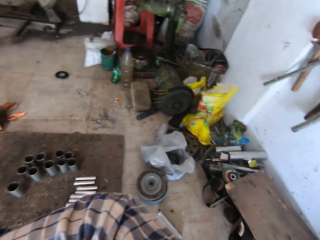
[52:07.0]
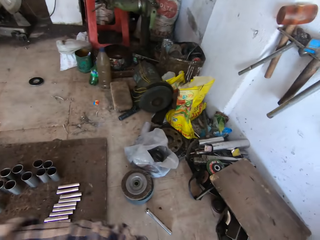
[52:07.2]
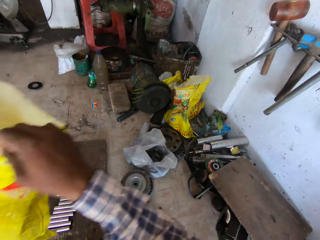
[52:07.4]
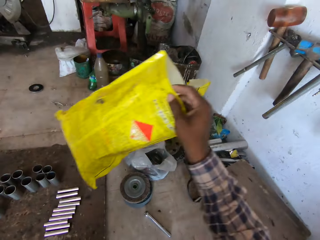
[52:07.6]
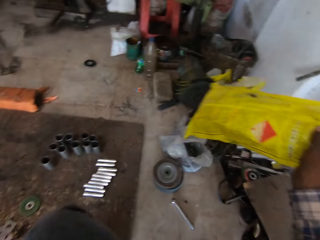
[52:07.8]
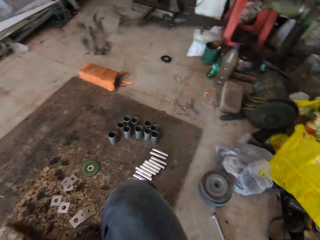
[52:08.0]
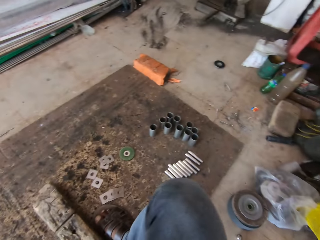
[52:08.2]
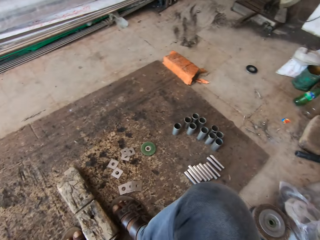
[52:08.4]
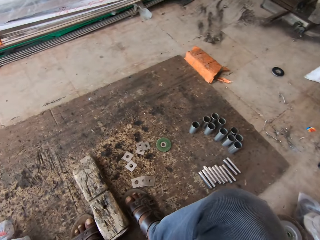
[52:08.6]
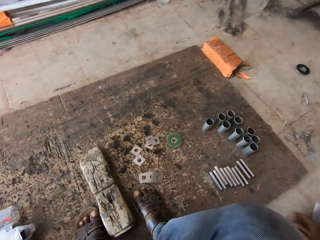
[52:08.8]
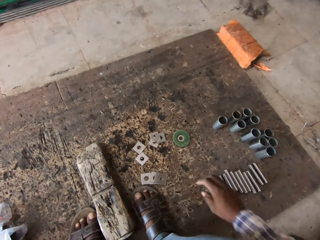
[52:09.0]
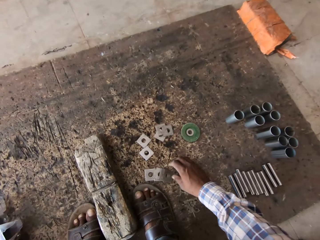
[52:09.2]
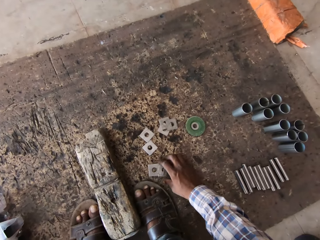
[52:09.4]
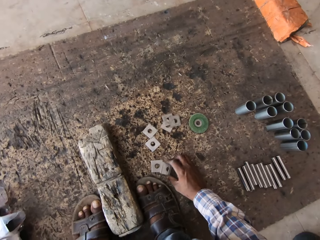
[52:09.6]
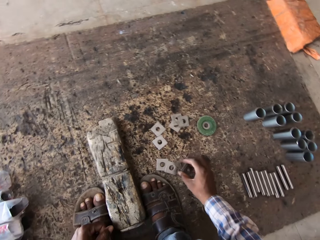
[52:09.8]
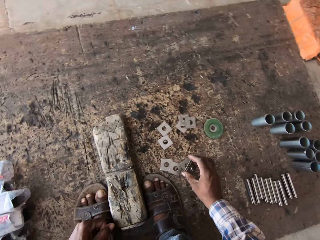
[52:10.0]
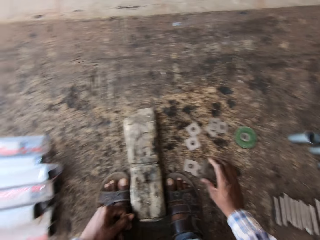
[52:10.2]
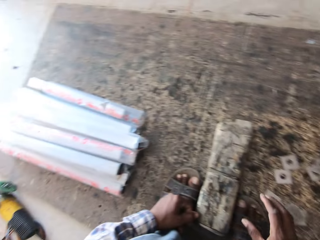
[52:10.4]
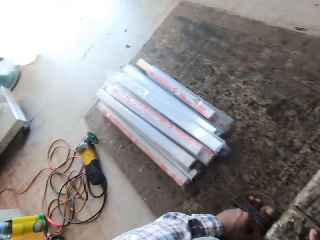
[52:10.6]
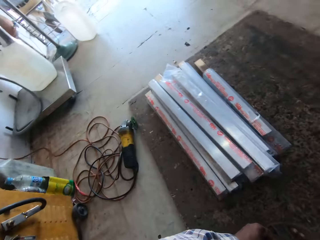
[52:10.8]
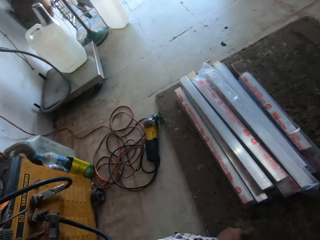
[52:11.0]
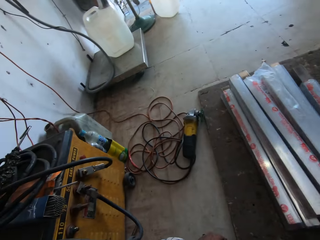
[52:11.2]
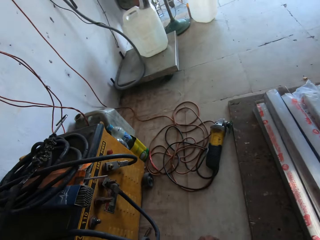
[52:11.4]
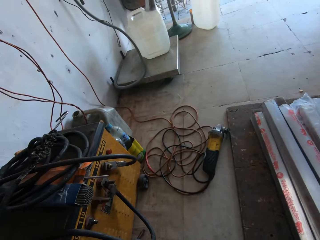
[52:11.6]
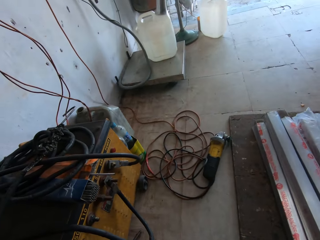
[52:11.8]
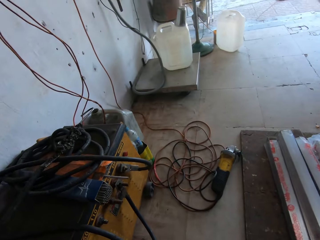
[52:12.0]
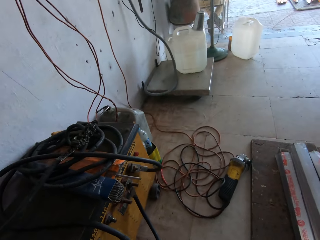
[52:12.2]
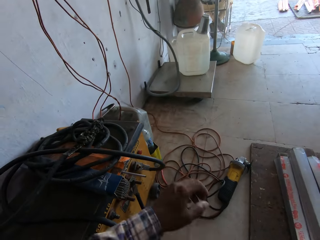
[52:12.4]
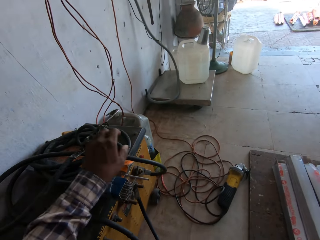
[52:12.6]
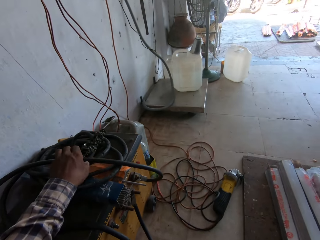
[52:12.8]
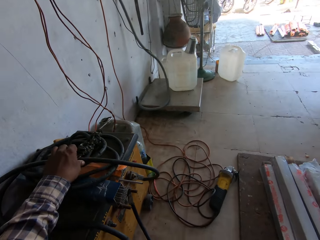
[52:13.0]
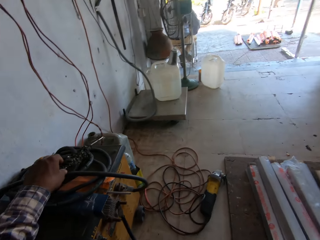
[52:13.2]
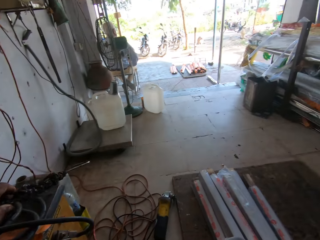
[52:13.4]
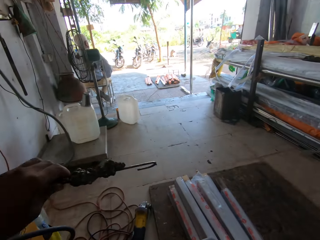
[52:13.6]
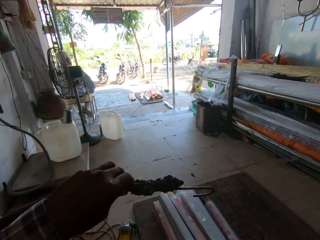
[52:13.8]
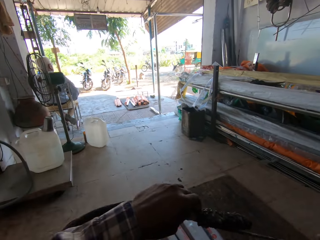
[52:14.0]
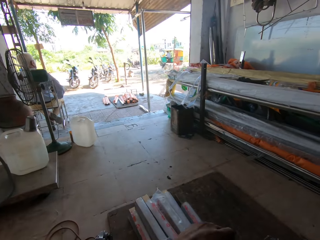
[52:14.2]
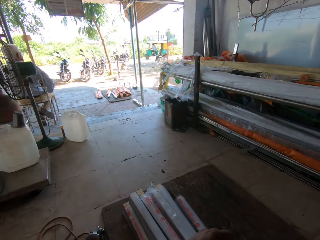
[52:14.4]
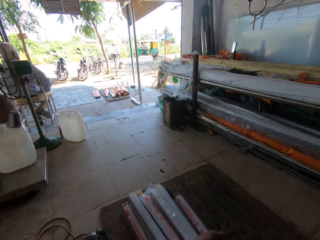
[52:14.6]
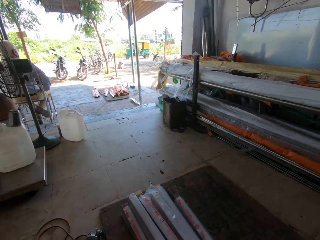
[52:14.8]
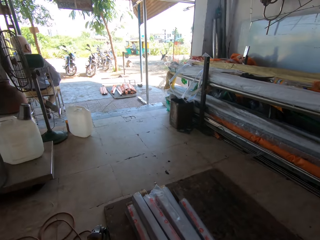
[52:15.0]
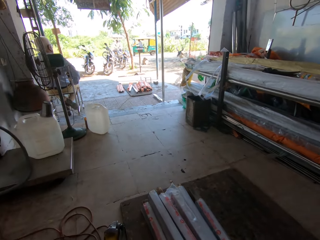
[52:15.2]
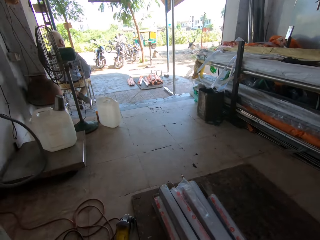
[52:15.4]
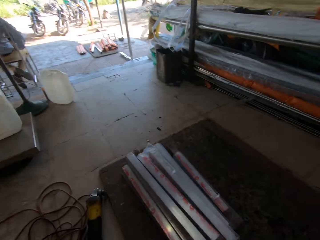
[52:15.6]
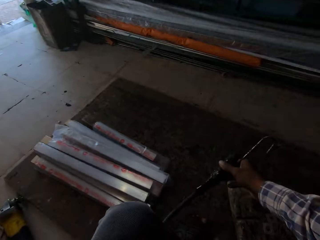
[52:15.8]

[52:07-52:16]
The camera wearer drops the yellow bag on the floor with his right hand. He picks up three metal plates from the floor with his right hand. He picks up a hook from a vending machine with his left hand. He drops the electrode holder in his left hand on the floor. He adjusts something with his left hand.

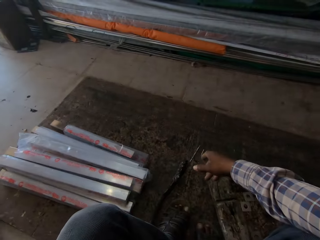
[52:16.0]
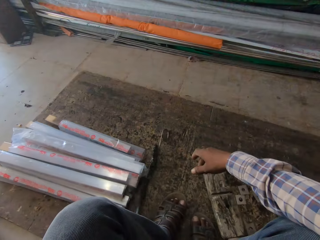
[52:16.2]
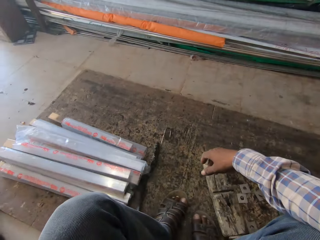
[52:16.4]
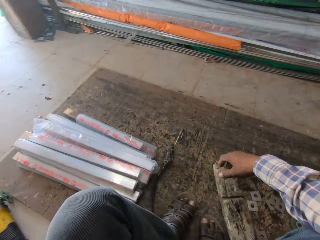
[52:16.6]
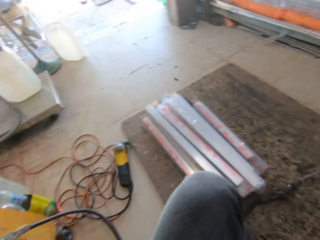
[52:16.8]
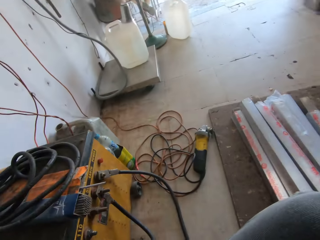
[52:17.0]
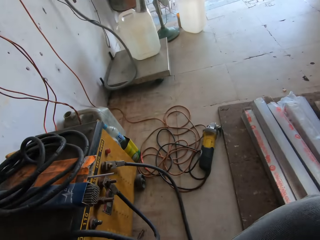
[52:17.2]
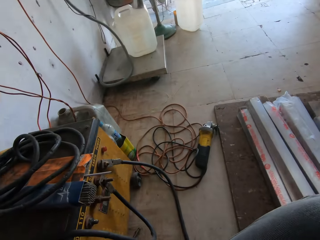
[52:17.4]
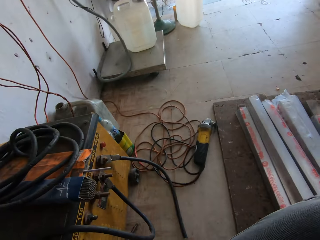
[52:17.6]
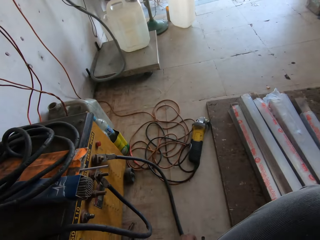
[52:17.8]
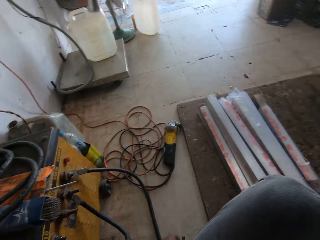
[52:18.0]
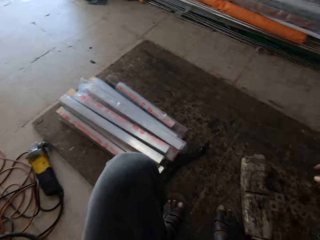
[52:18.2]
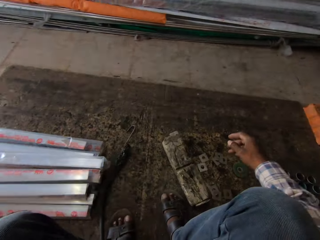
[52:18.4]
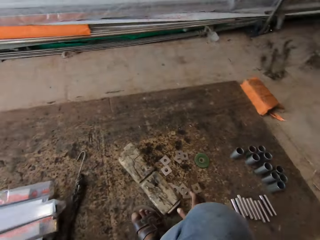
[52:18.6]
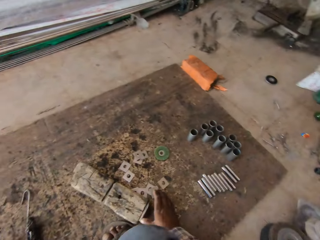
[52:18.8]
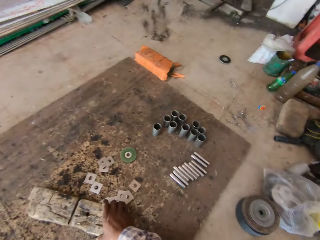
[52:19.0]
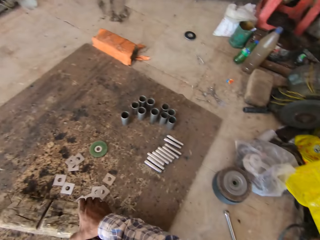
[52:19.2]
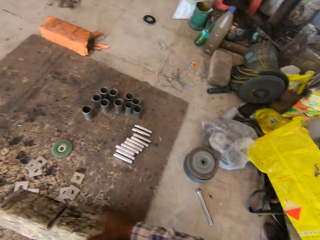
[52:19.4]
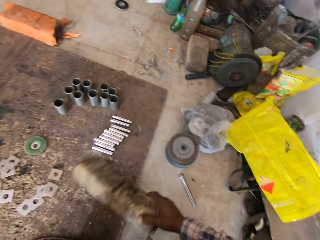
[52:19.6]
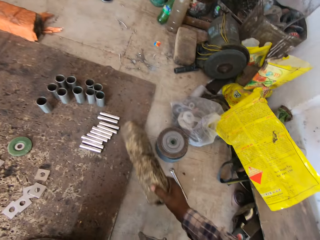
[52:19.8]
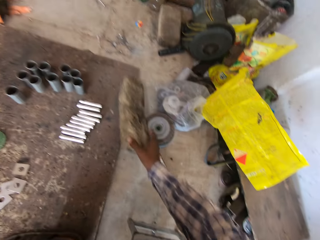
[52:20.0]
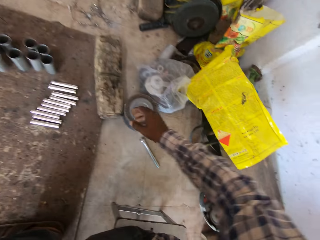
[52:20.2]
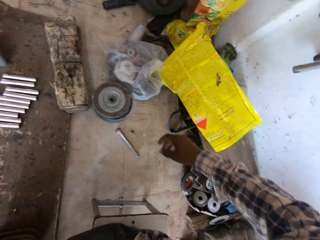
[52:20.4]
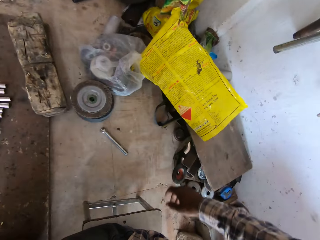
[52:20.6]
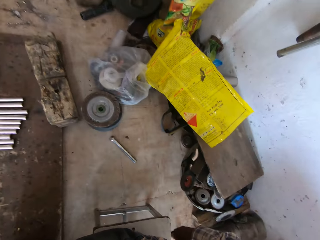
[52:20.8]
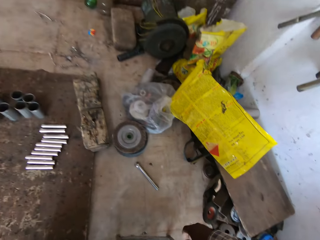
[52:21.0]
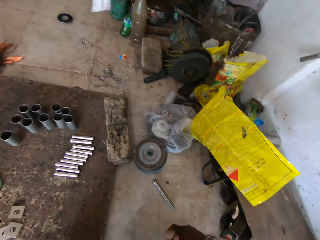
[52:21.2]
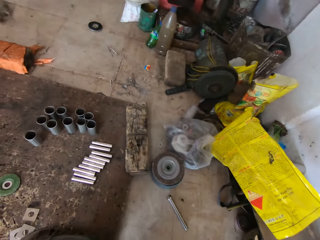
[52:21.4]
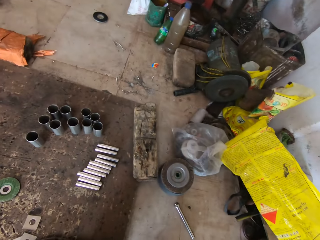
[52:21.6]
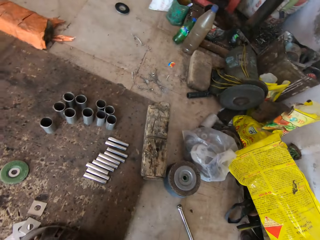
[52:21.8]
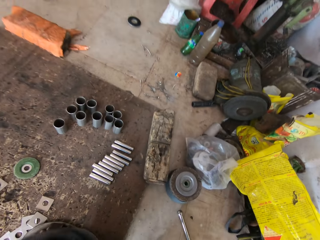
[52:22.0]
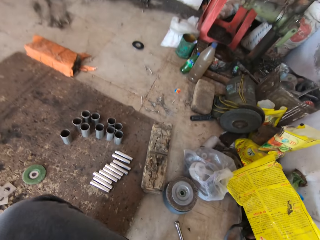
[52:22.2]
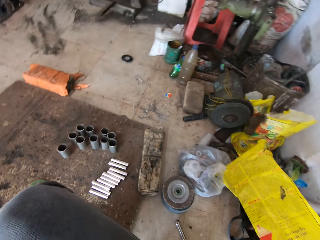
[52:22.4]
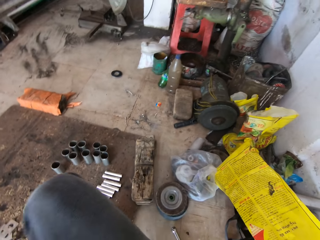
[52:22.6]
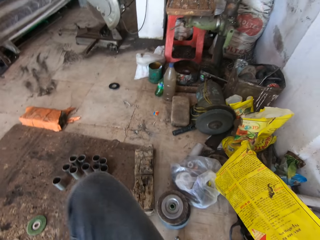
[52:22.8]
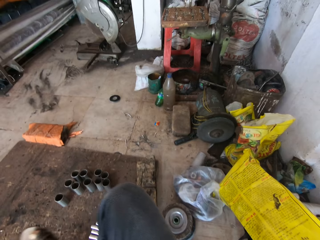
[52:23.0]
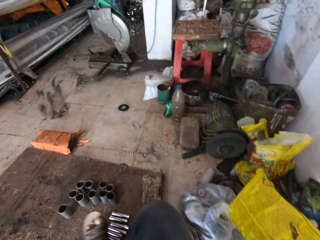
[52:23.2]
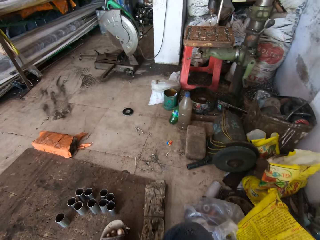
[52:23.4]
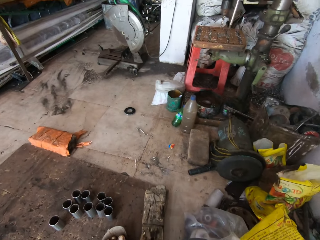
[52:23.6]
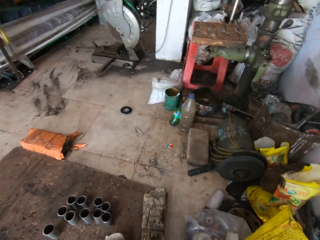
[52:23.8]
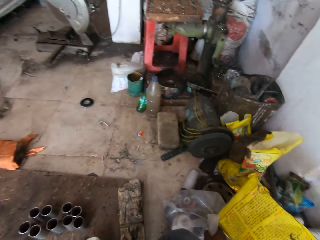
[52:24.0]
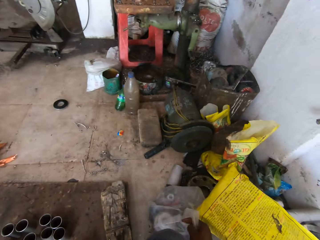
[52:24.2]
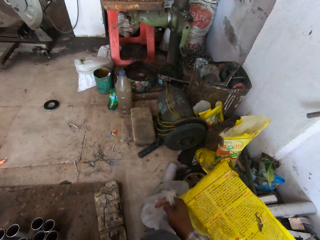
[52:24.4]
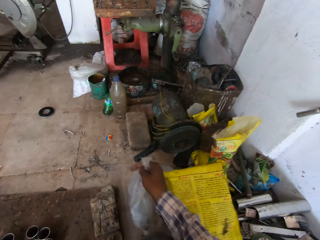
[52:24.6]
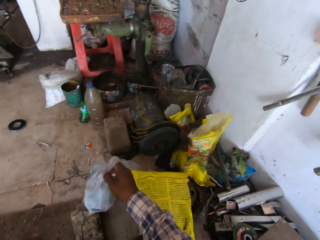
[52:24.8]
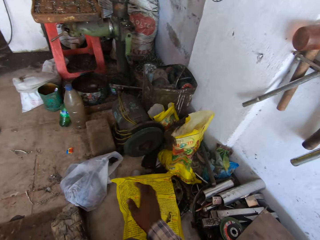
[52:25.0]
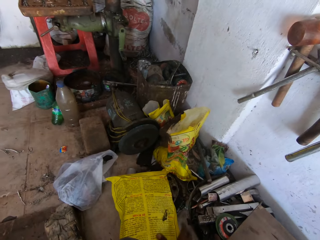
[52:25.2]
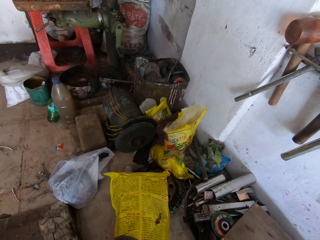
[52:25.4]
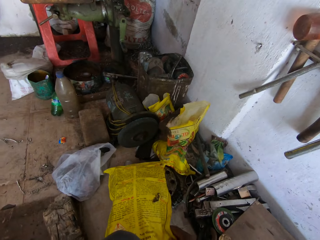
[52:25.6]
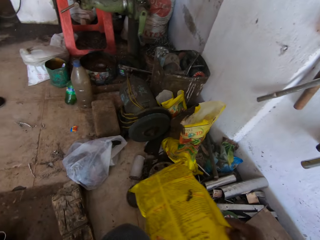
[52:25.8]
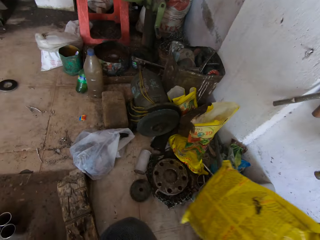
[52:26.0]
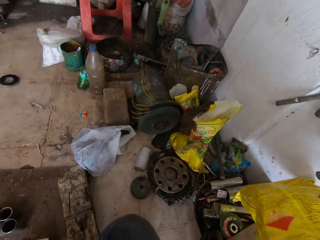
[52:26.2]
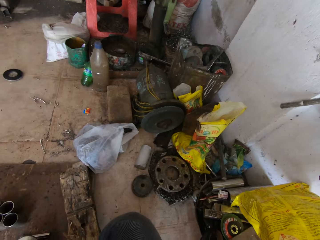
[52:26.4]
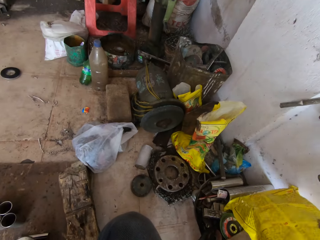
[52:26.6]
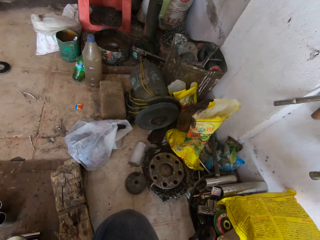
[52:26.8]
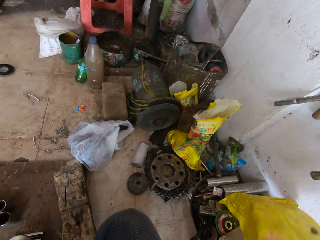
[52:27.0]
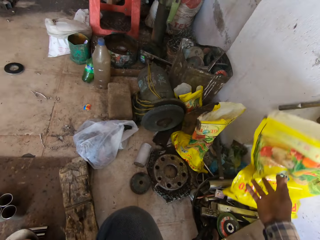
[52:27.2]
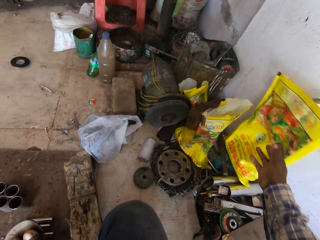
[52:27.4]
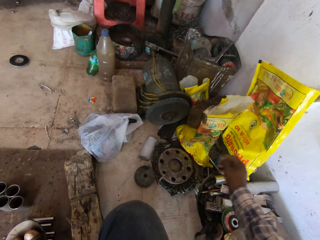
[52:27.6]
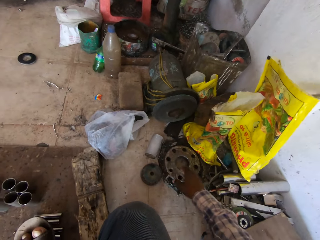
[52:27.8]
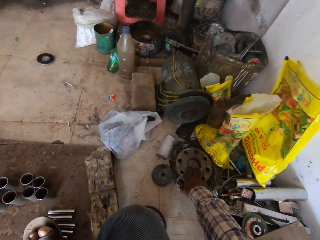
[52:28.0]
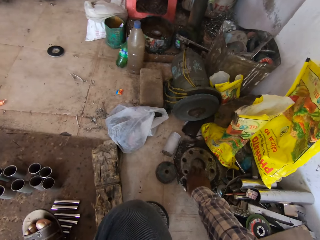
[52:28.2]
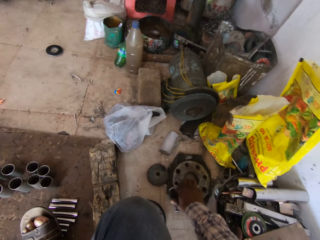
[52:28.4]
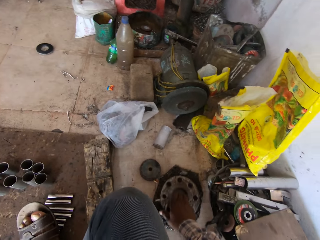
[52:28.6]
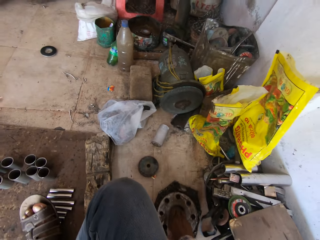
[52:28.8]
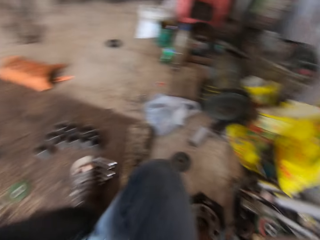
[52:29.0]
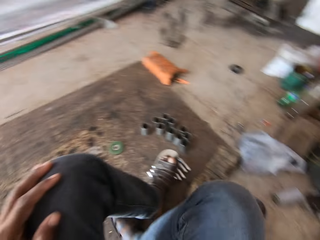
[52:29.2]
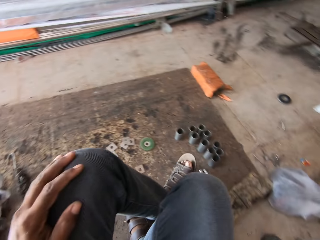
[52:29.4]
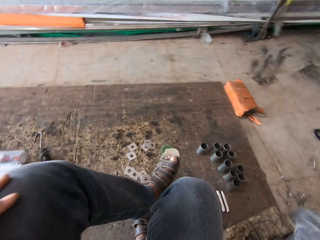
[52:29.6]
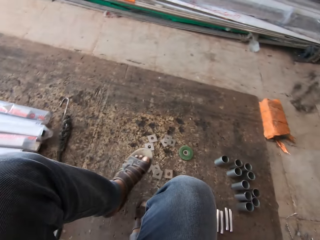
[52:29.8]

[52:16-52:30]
The camera wearer drops the wire on the ground. He moves a log of wood on the floor with his right hand. He looks around. He drops a piece of wood on the ground. He looks around. He moves the plastic bag and the yellow bag on the floor with his right hand. He adjusts the nylon bag on the ground. He moves a rim on the floor with his right hand. He throws away the sack. He drags something on the ground.
